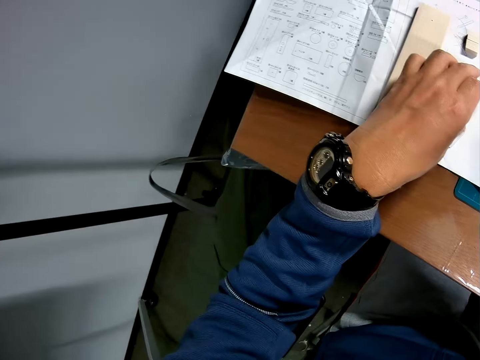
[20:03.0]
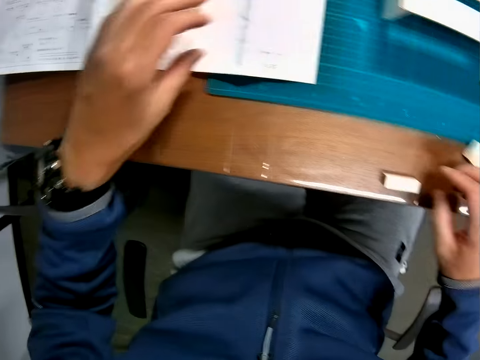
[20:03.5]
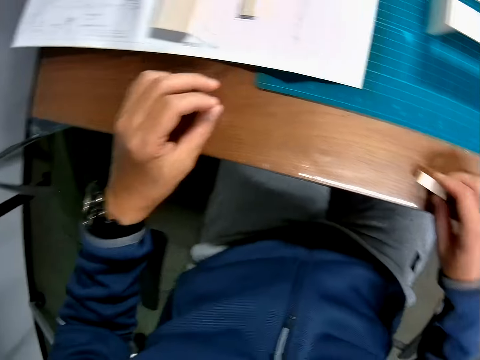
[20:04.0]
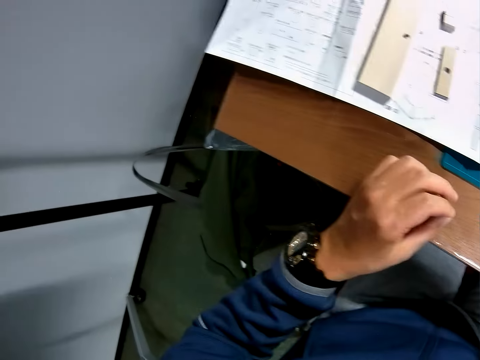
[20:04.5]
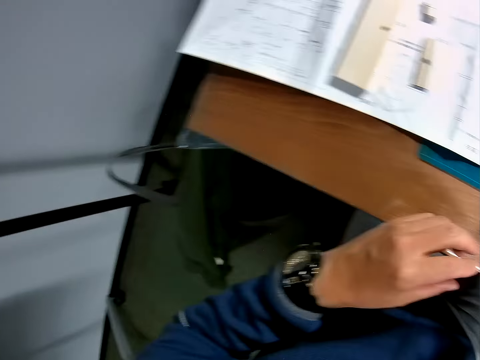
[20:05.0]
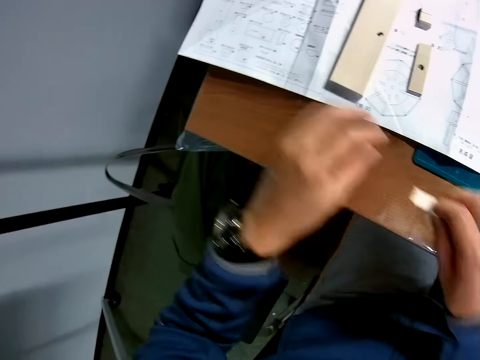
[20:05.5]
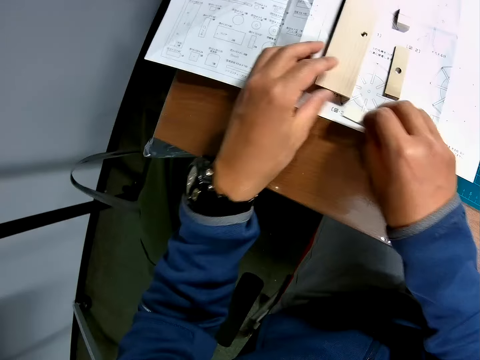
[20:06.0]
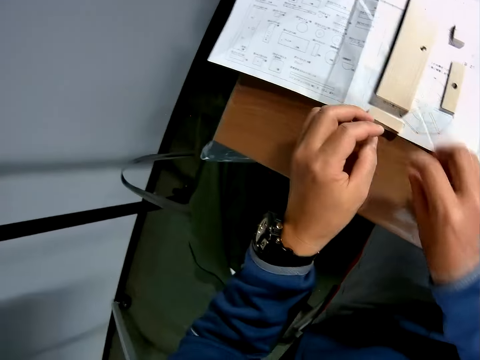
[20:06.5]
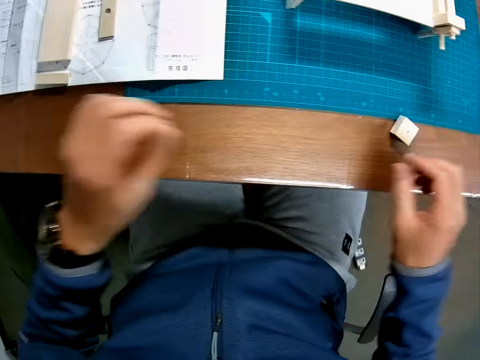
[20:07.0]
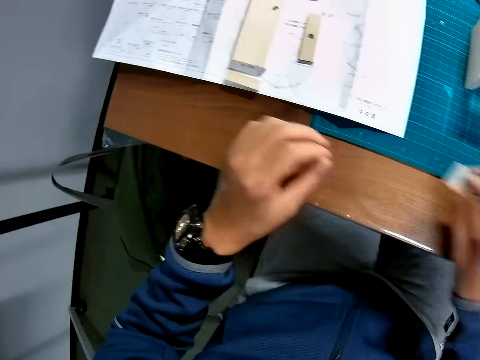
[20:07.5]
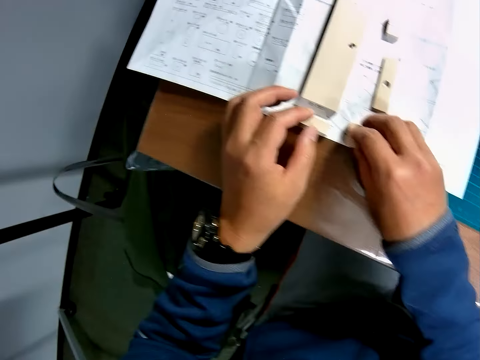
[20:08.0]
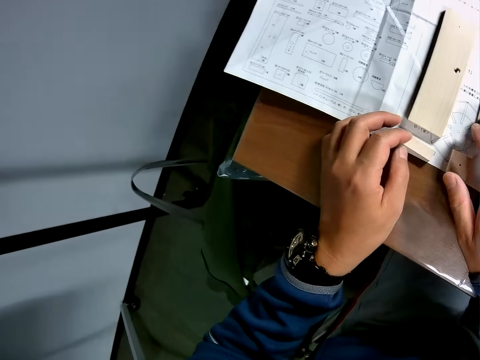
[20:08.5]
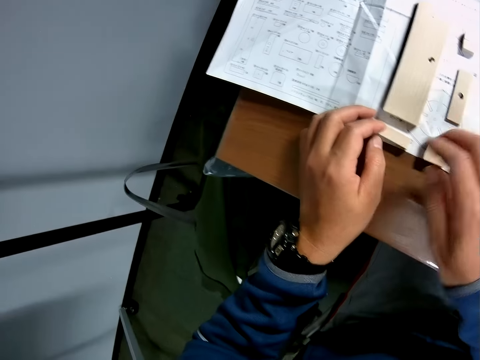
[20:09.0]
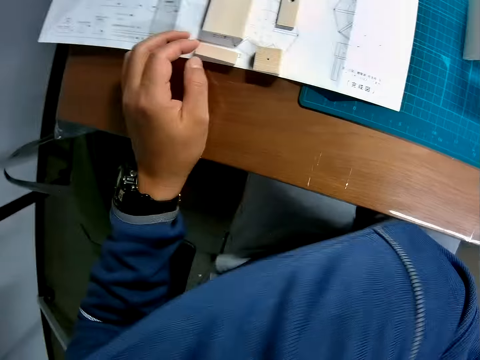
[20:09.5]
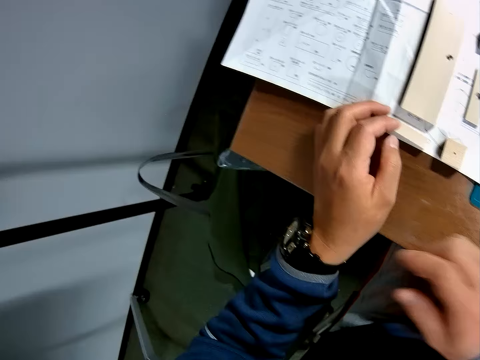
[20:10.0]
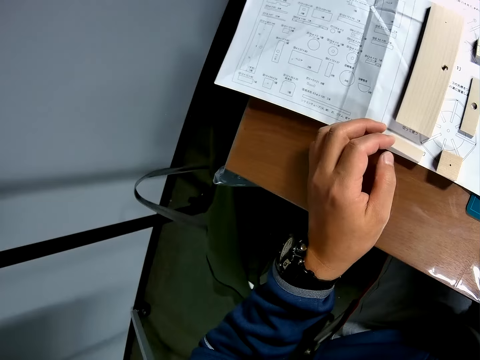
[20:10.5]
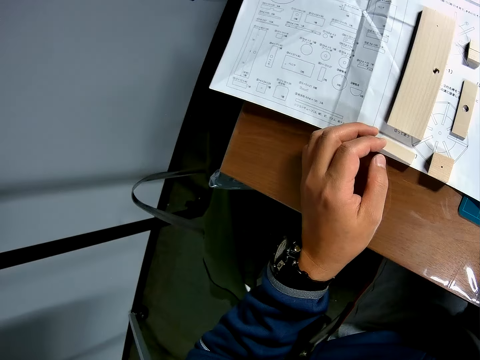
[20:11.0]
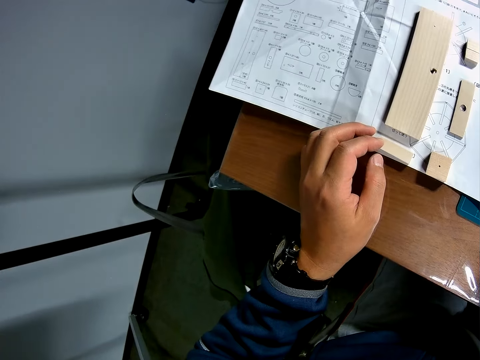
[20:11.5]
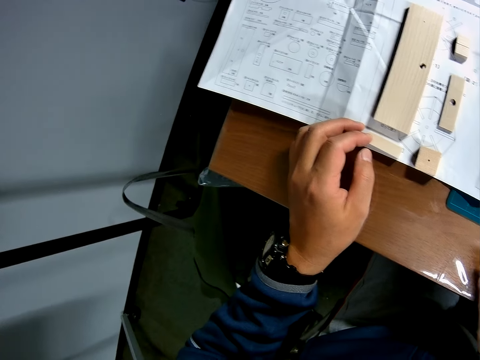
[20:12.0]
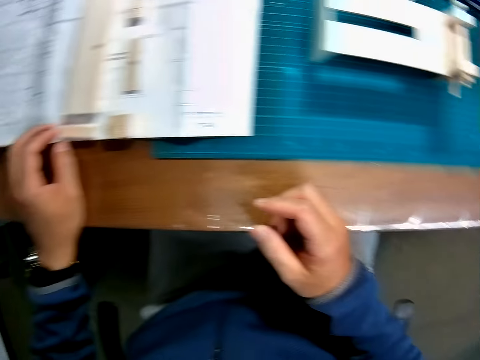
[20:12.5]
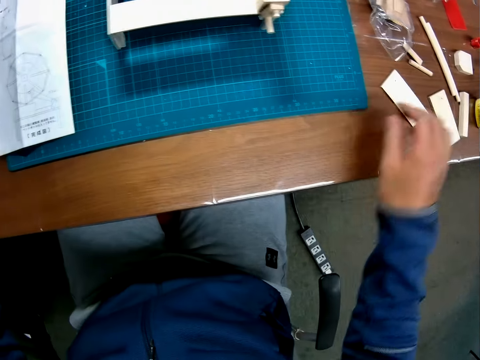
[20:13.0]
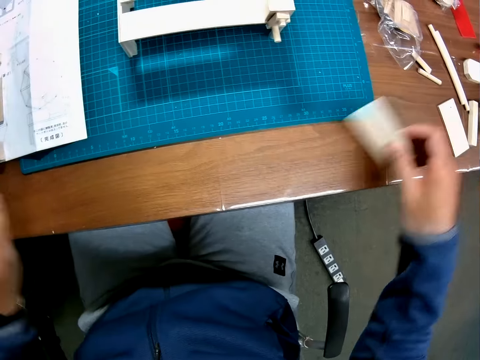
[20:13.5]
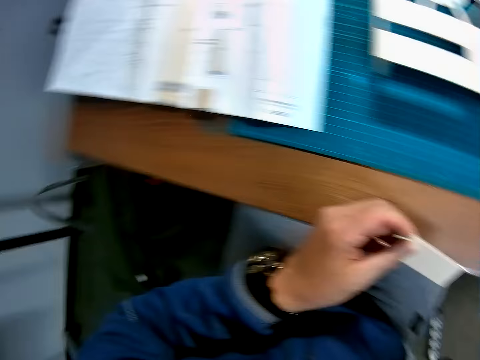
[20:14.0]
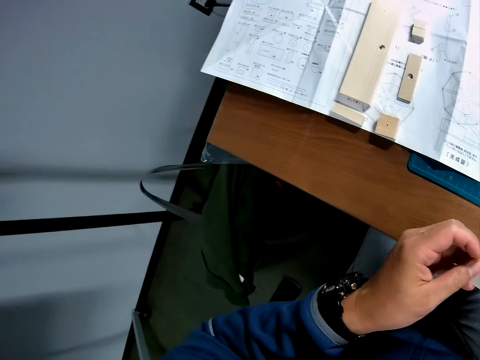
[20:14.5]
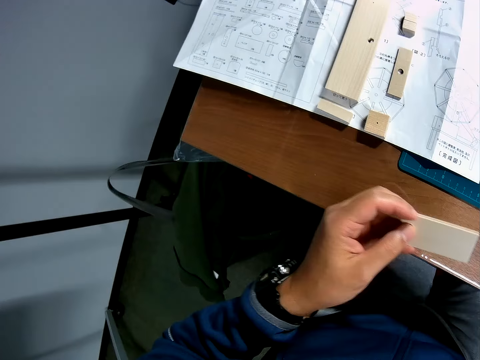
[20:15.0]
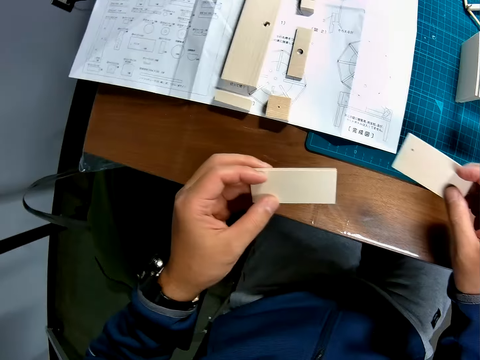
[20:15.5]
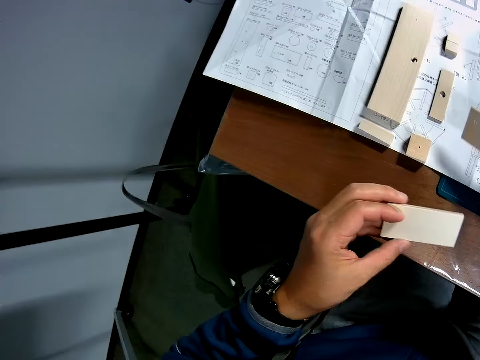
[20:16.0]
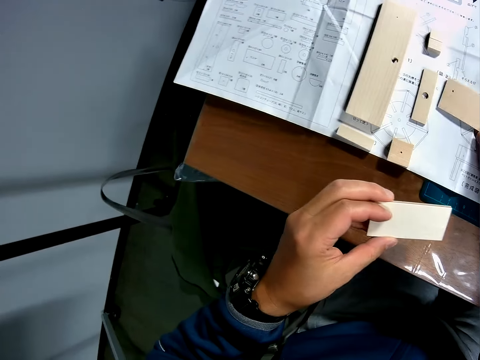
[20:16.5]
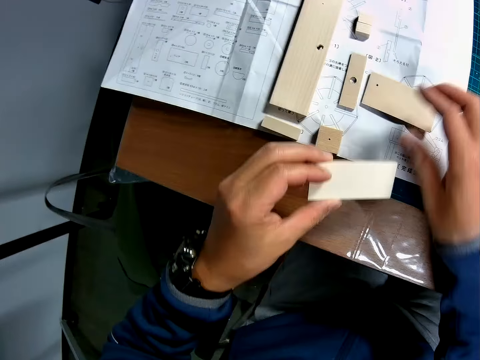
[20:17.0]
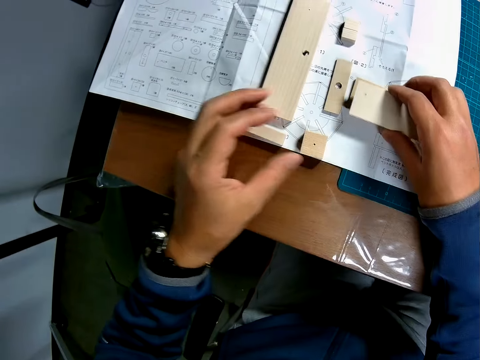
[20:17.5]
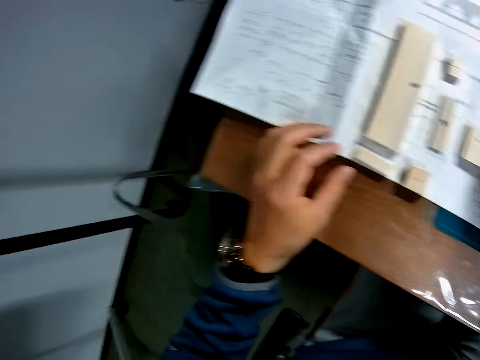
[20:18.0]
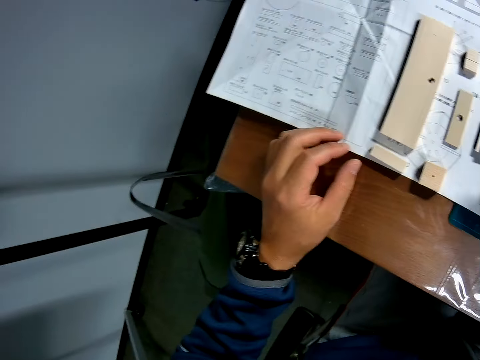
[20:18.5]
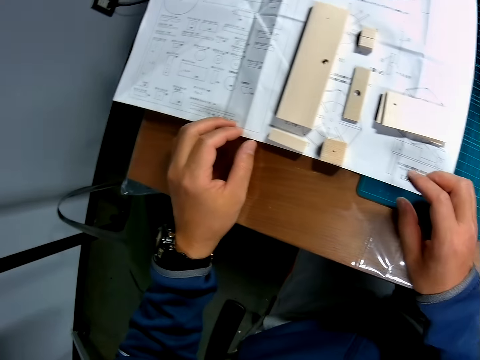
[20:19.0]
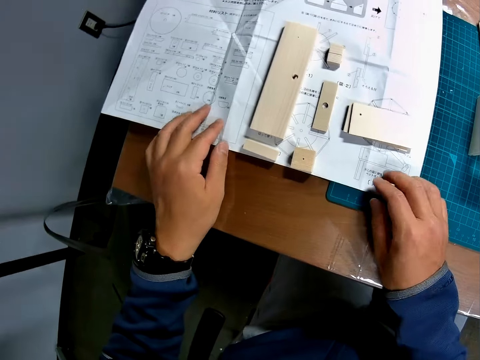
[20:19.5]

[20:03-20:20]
The camera wearer drops another wood on the table. They take a piece of wood from the table, drop the wood on the table, take a piece of wood from the table and drop the wood on the table. They touch something. They take a piece of wood from the table. They pick up a piece of wood. They drop the woods on the table.

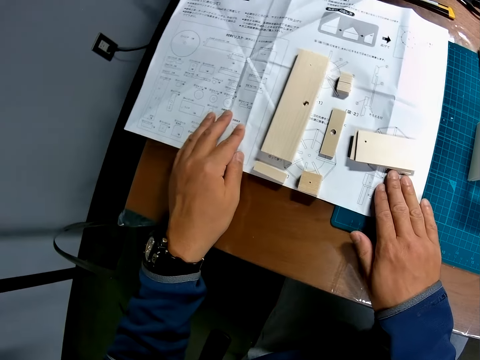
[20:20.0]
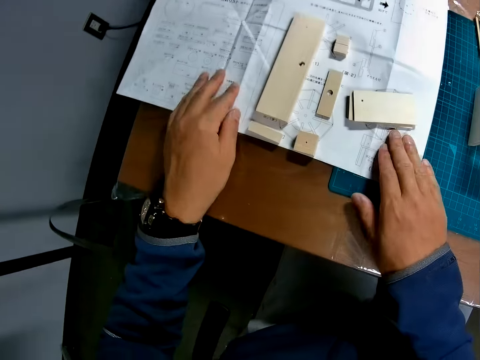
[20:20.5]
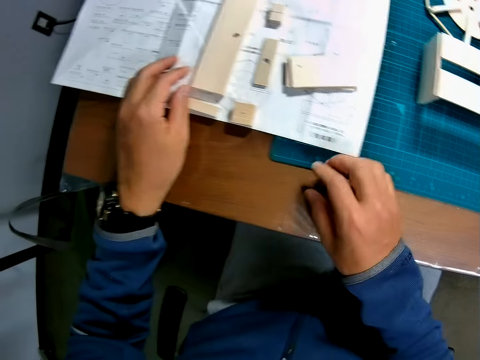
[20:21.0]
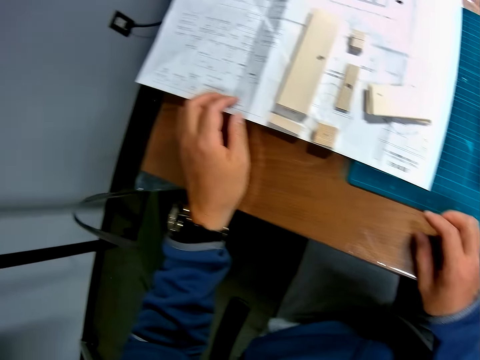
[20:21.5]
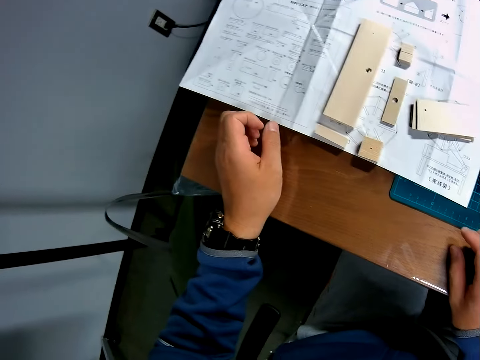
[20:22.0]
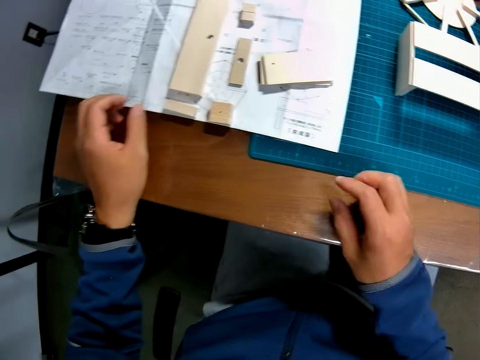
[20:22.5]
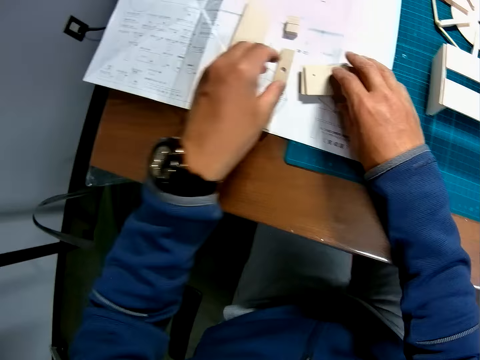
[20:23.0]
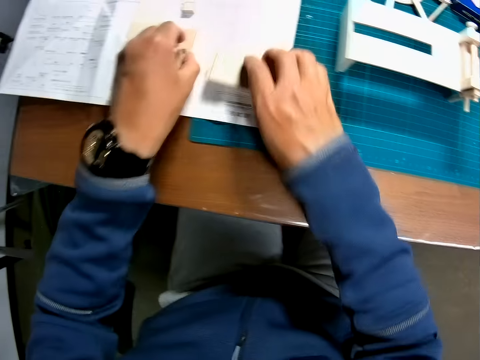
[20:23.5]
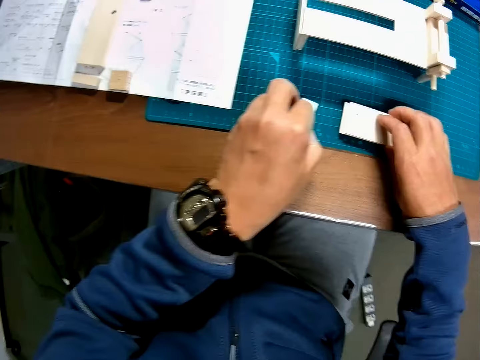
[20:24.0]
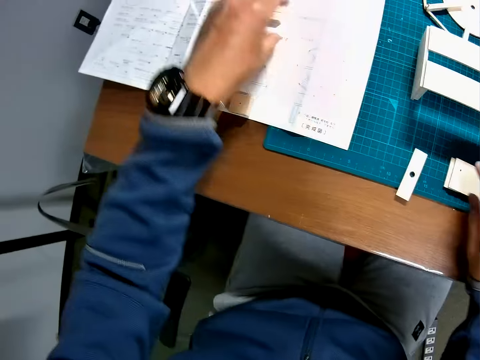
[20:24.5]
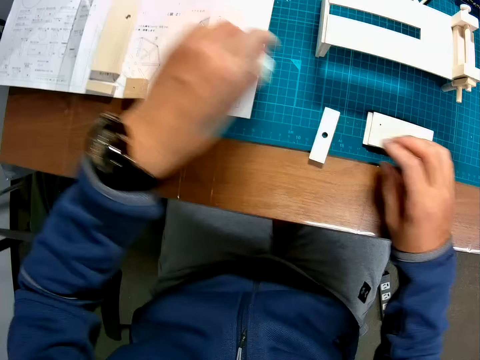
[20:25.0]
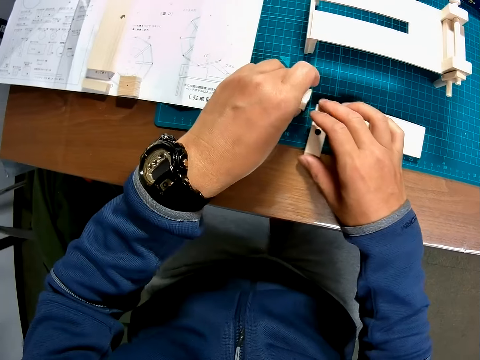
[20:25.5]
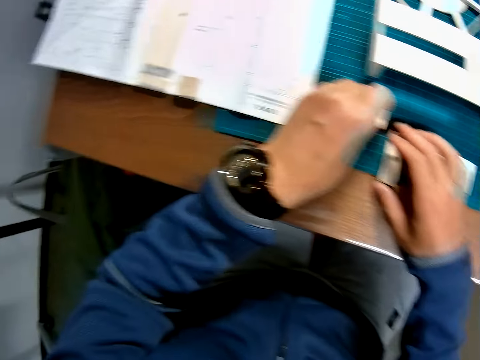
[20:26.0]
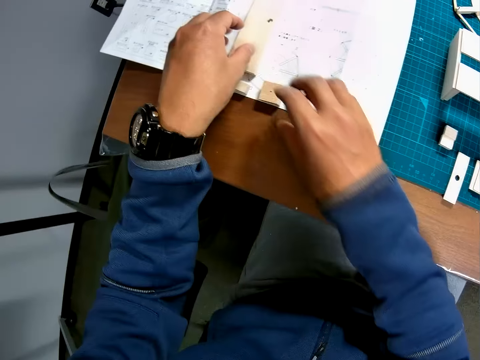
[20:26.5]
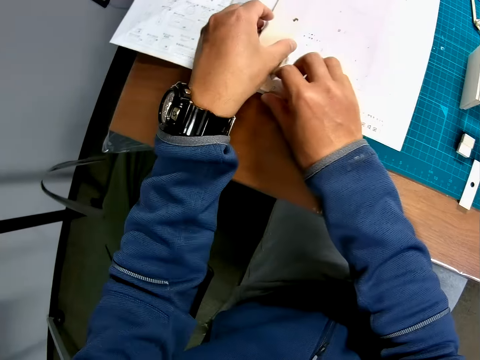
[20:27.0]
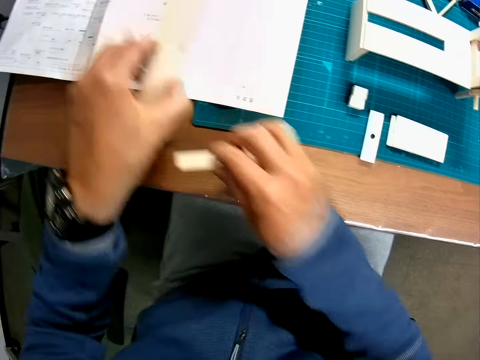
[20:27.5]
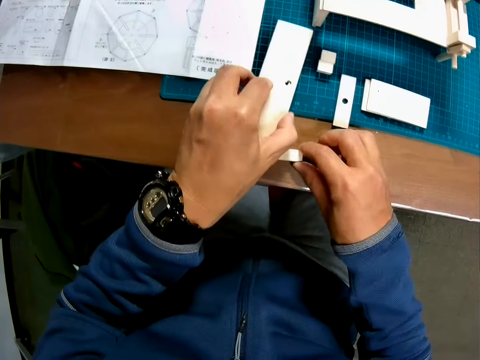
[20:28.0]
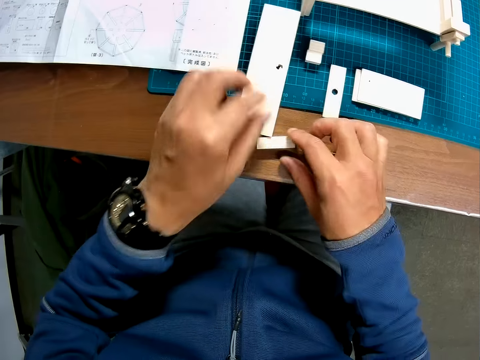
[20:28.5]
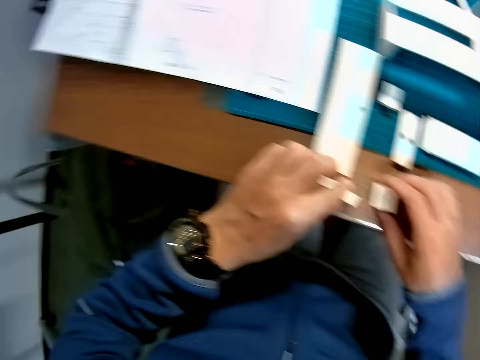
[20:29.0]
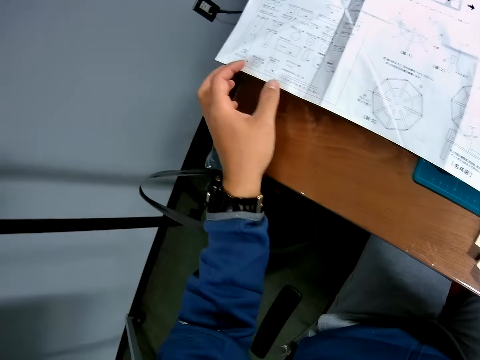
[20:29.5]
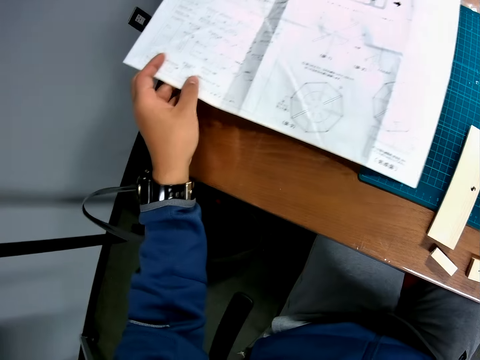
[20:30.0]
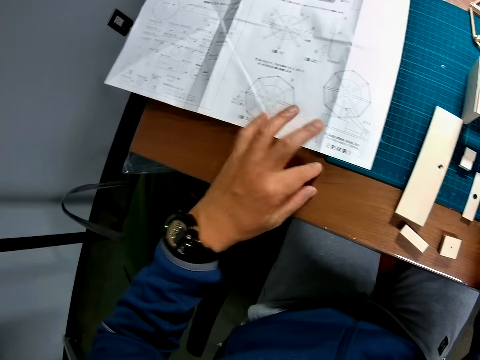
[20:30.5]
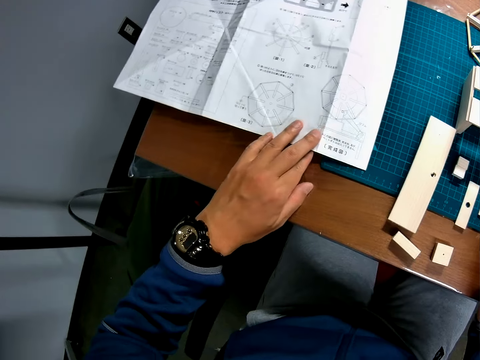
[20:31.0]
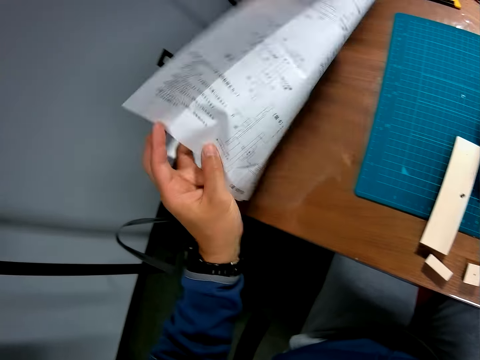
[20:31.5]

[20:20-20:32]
The camera wearer looks at the woods. They pick up the pieces of wood. They move the pieces of wood on the table. They put the pieces of wood on the table. They pick up the pieces of wood. They put the pieces of wood on the table. They turn the piece of paper on the table. They look at the sketch paper.
